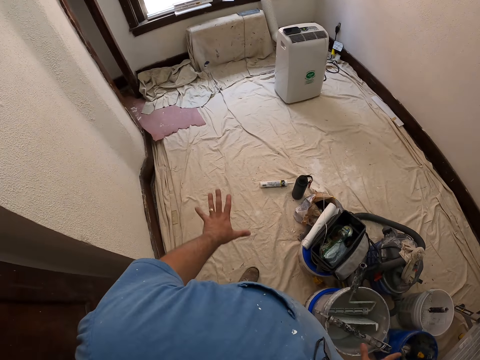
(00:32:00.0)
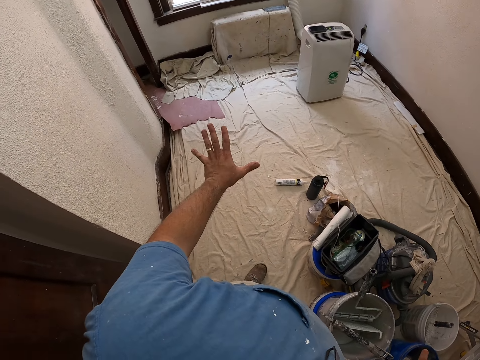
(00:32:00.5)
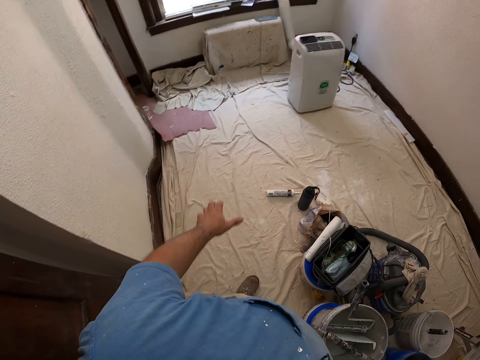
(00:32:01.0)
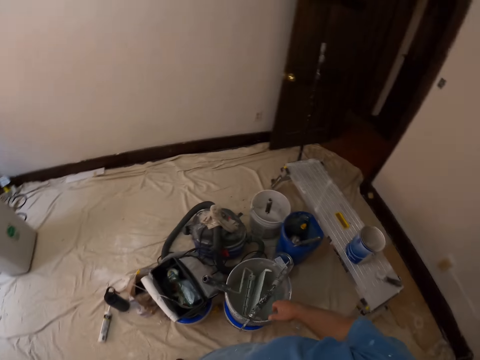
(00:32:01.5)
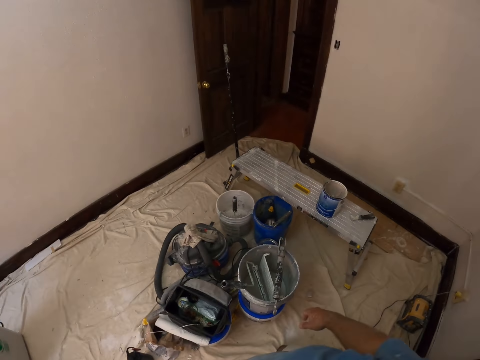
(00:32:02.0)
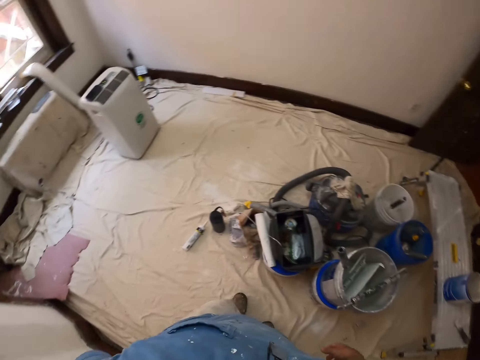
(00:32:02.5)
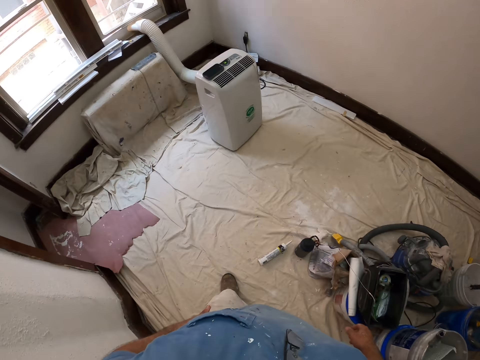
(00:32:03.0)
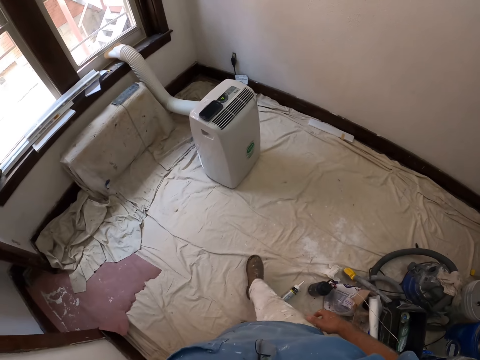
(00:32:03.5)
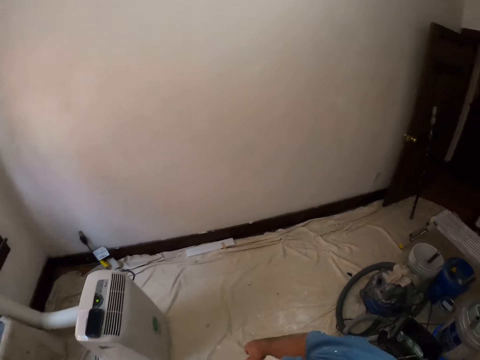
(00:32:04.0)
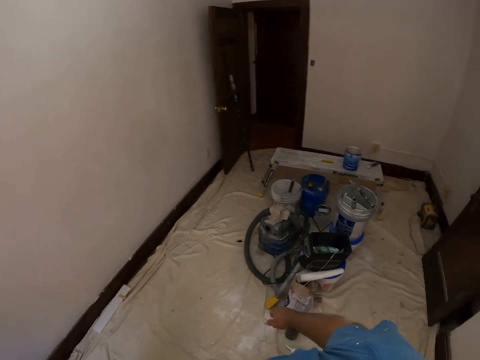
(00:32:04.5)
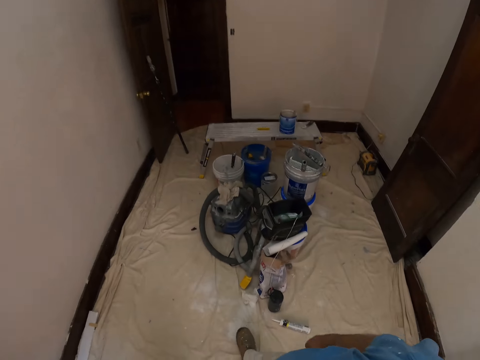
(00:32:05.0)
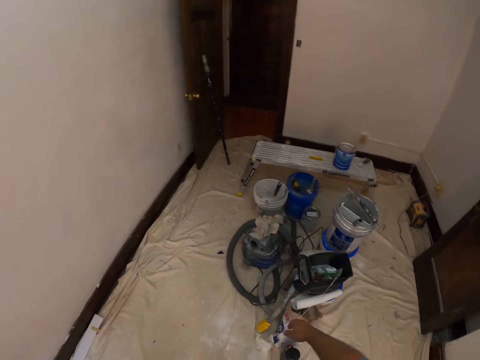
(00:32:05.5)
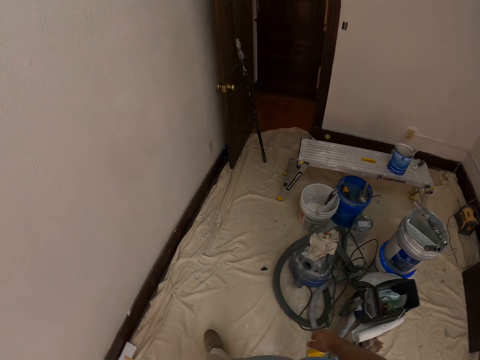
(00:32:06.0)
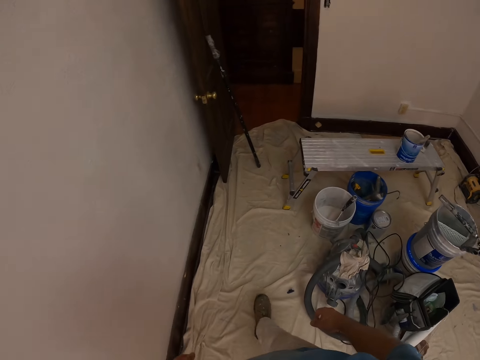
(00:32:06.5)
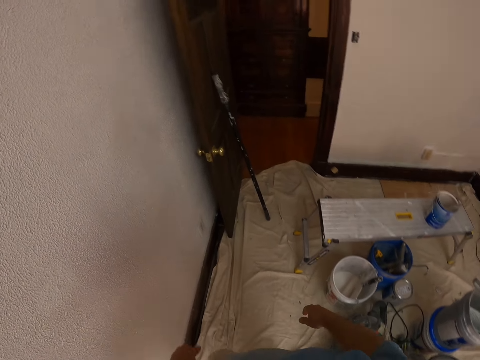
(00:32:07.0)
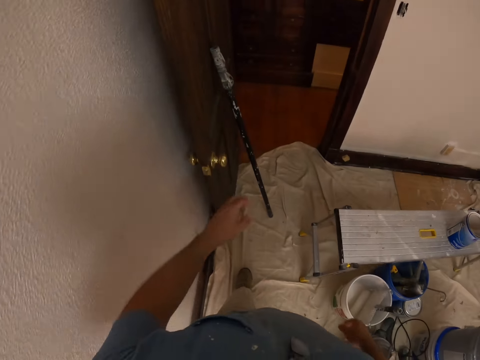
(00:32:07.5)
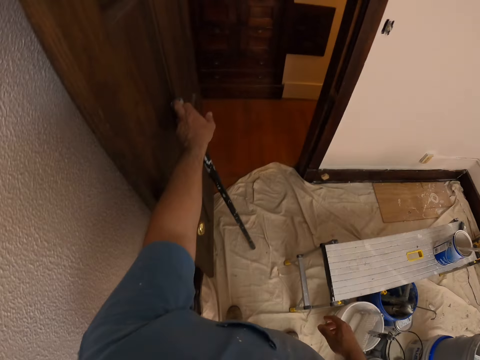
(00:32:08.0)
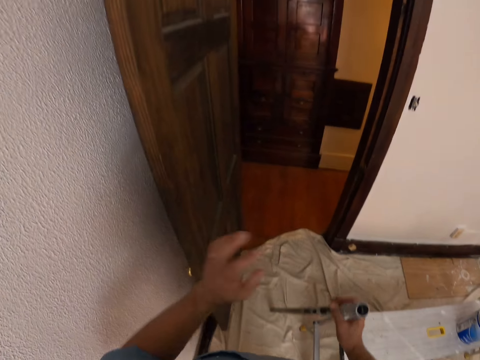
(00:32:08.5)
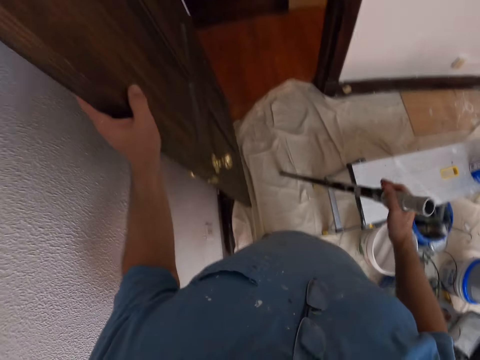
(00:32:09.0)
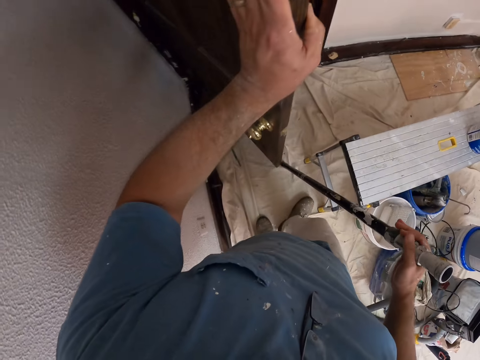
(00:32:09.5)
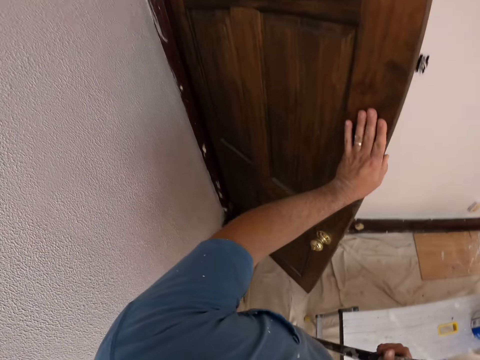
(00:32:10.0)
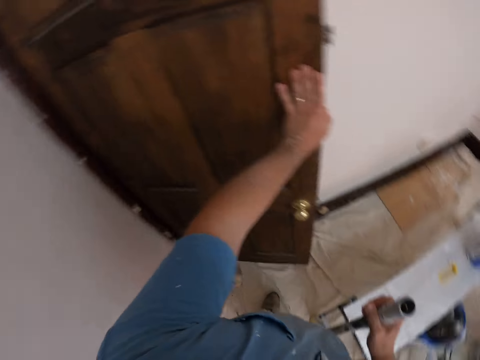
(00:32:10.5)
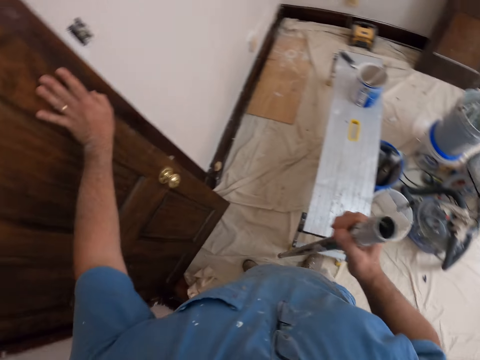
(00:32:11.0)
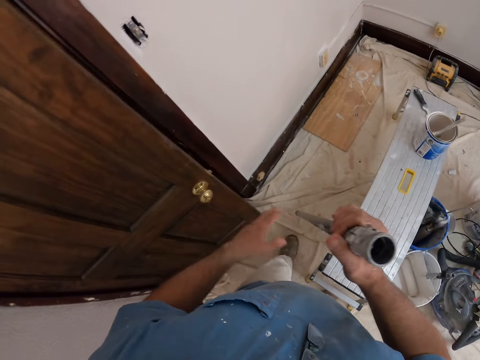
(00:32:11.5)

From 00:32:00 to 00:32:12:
The camera wearer walks around the room. He walks towards the door. He picks up the rod by the door. He holds a handle of a paint roller. He holds the door. He closes the door with his right hand.

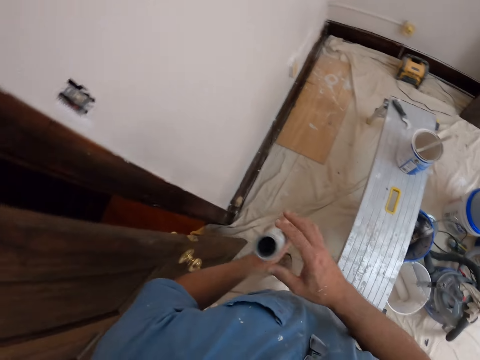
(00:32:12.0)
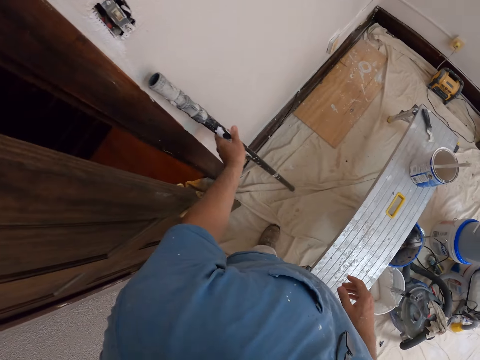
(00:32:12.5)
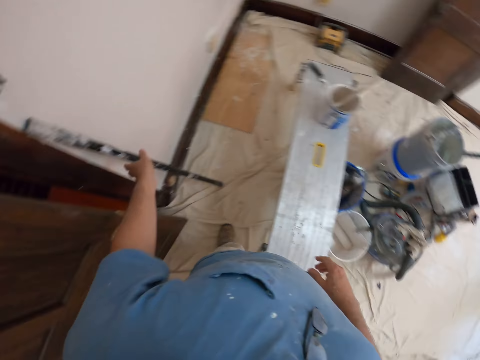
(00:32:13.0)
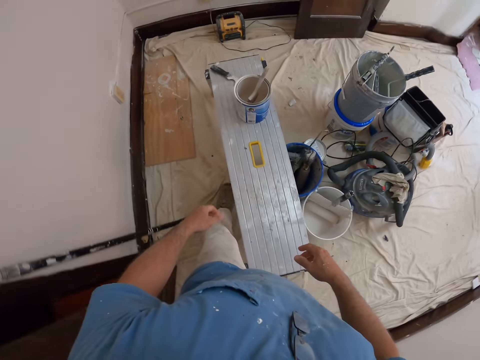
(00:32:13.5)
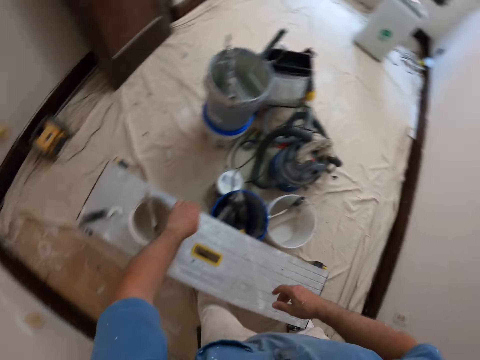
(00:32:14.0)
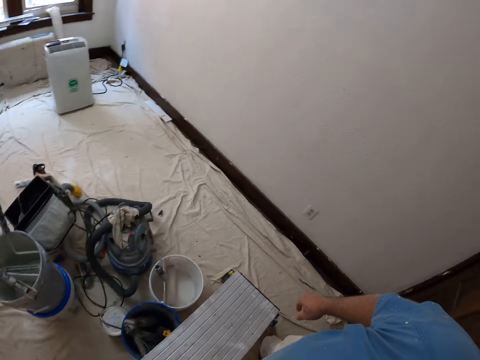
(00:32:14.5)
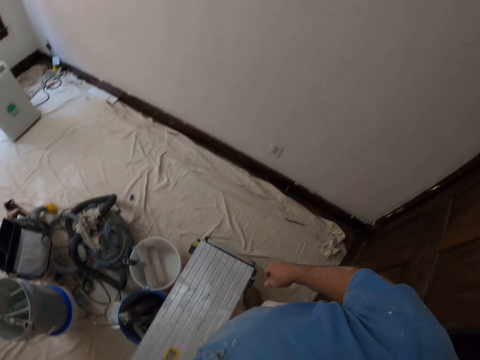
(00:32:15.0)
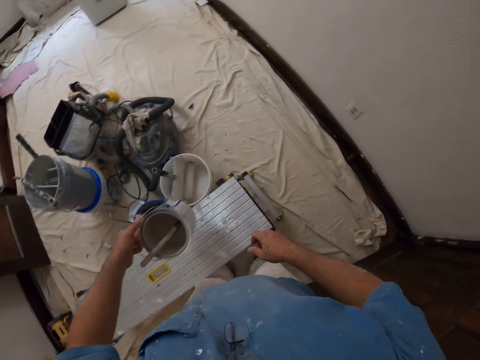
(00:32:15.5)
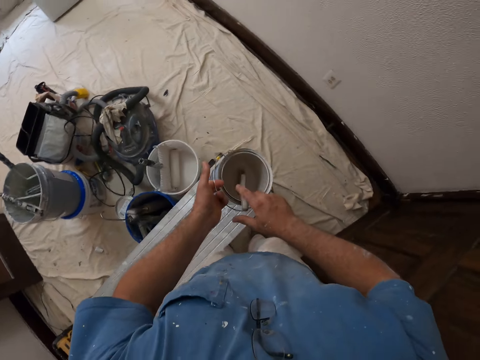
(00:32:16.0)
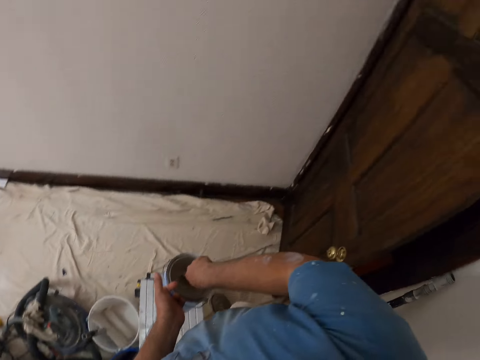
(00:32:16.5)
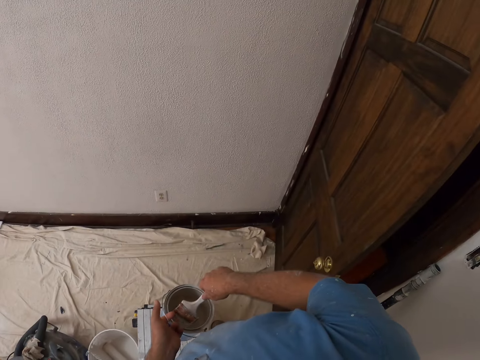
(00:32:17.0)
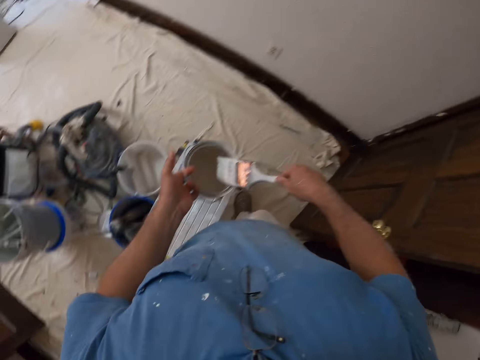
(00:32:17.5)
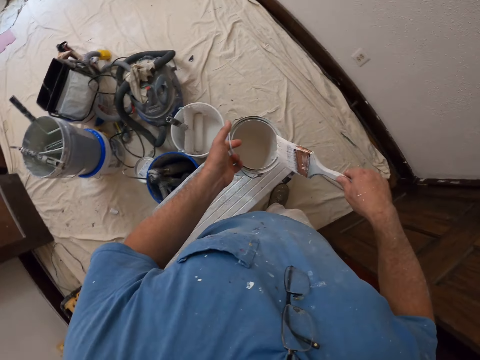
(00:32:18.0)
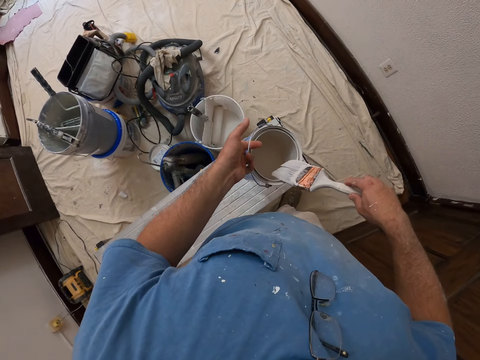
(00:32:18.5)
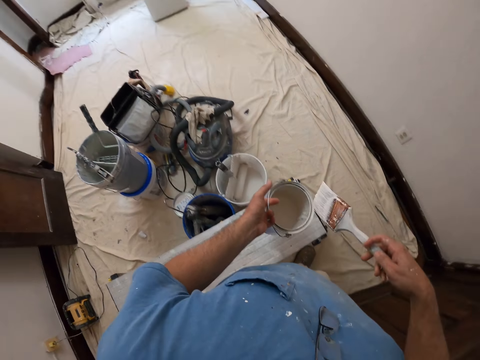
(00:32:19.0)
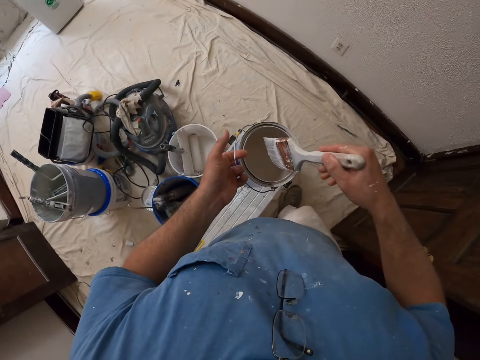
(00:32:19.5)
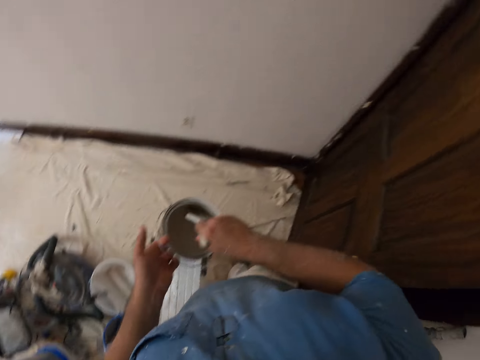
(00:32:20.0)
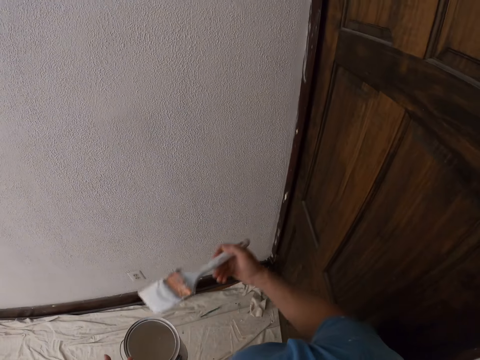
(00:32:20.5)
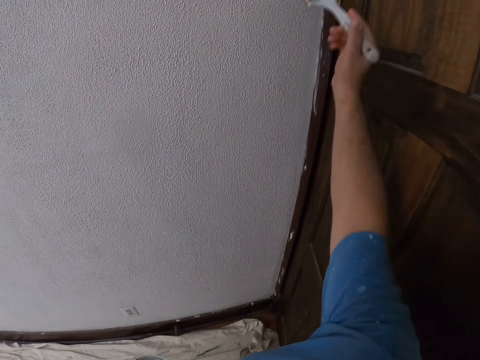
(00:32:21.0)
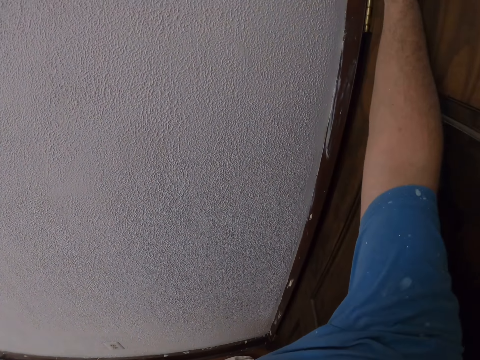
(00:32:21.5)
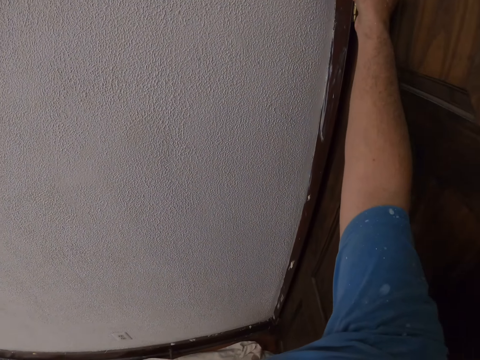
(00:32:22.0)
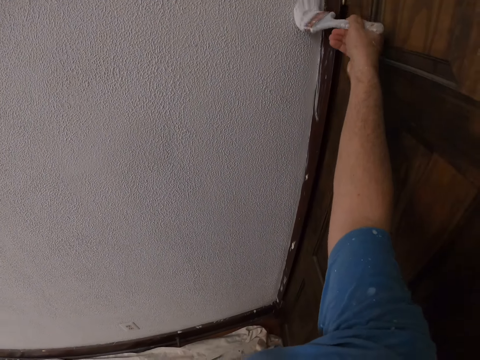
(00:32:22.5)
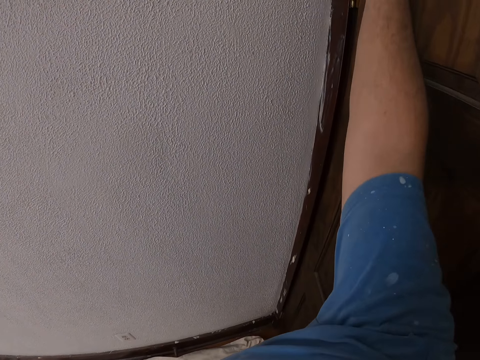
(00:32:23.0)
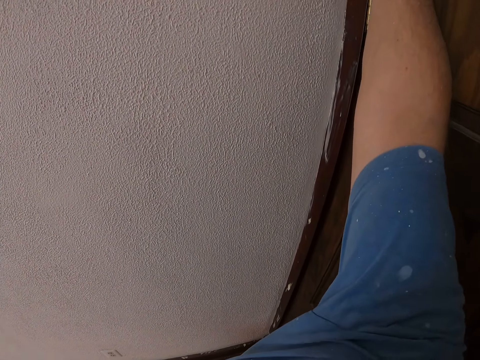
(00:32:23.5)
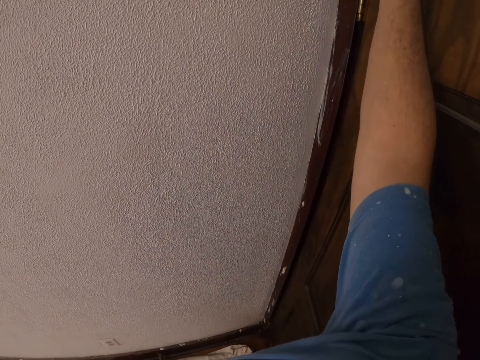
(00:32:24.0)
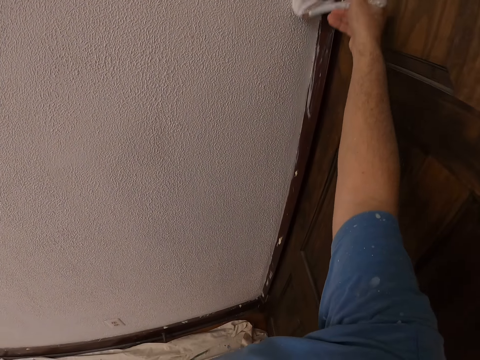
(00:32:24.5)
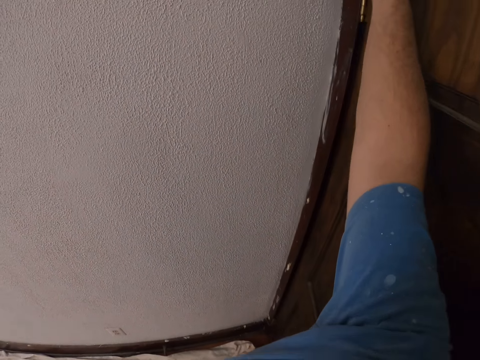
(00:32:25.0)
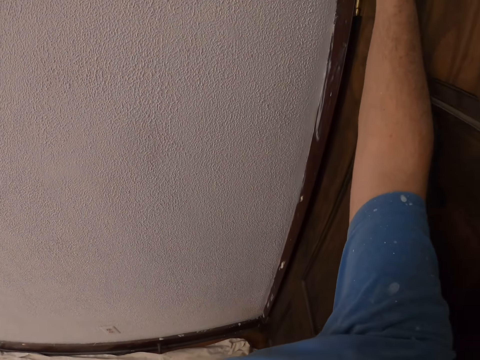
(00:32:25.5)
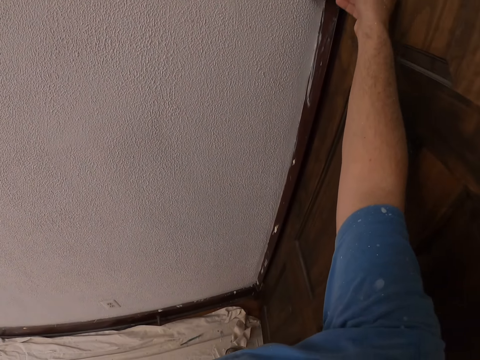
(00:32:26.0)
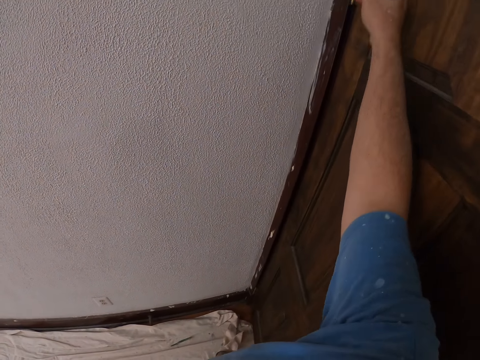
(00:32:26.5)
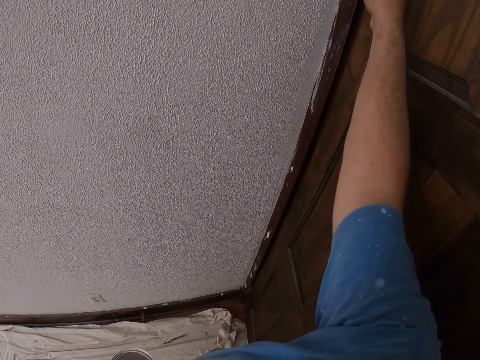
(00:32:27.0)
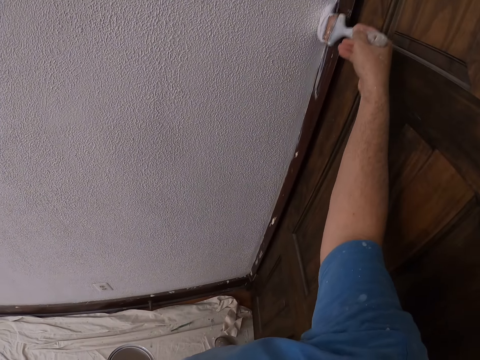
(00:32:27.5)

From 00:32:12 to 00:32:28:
The camera wearer places the rod by the wall. They walk within. They pick up the paint bucket on the stool. They soak the painting brush into the jar. They remove the paint brush in the paint bucket. They paint the wall with the paint brush.
